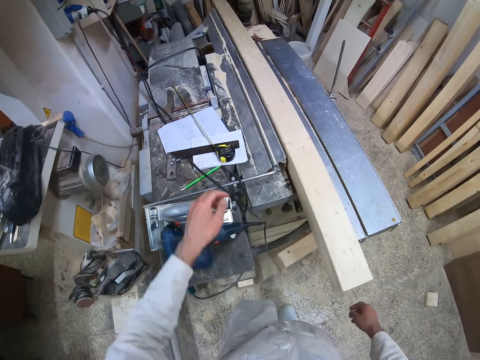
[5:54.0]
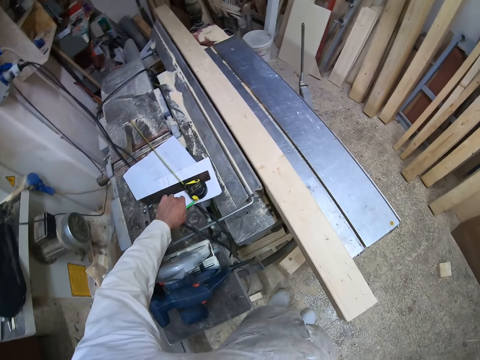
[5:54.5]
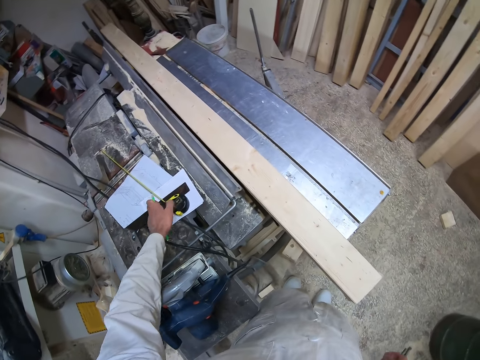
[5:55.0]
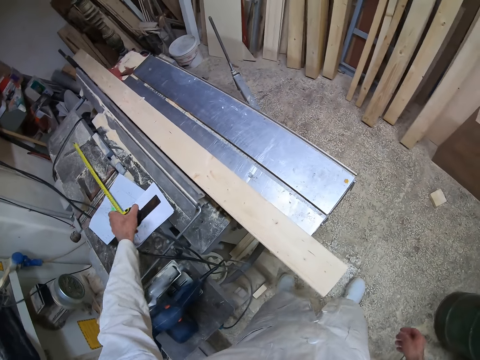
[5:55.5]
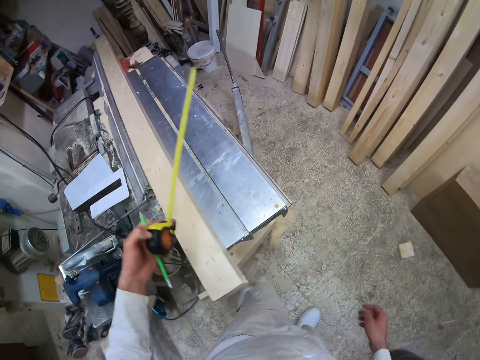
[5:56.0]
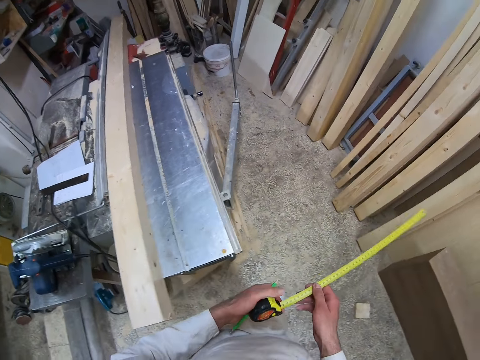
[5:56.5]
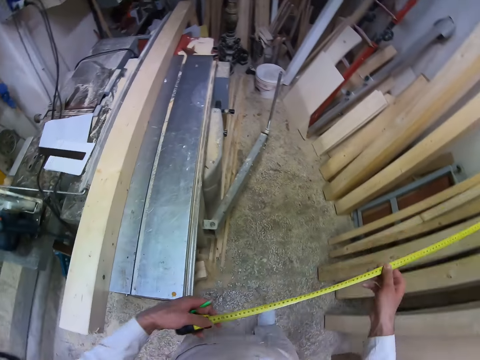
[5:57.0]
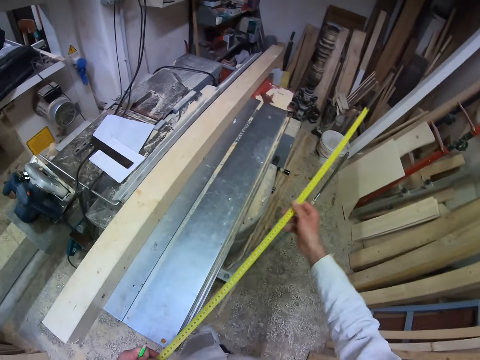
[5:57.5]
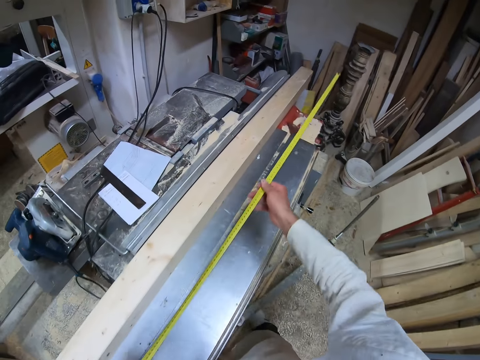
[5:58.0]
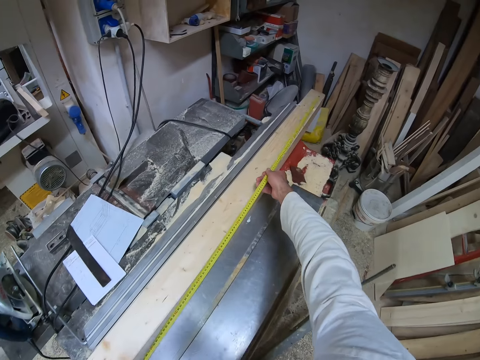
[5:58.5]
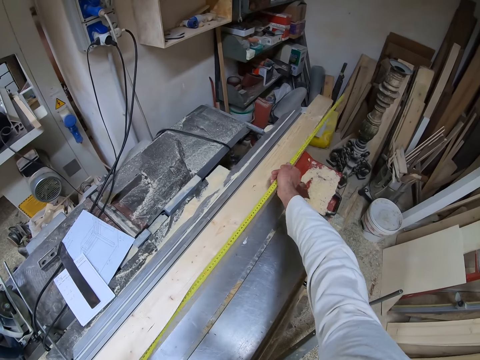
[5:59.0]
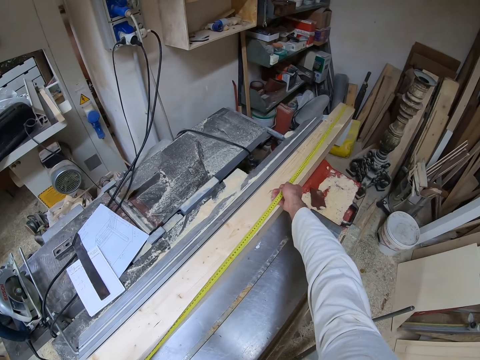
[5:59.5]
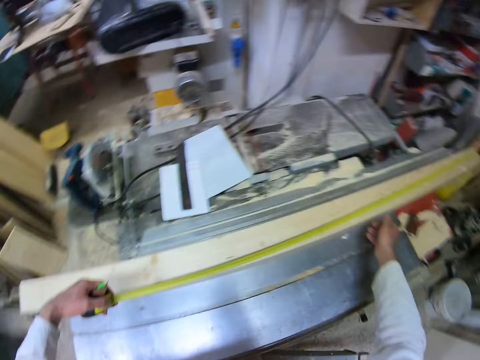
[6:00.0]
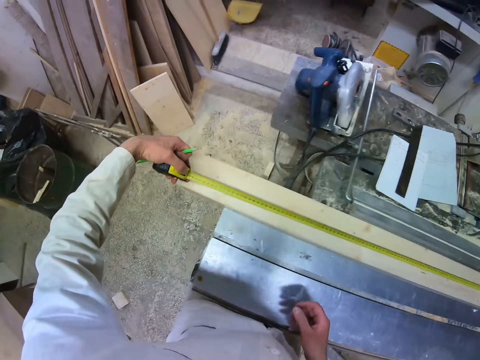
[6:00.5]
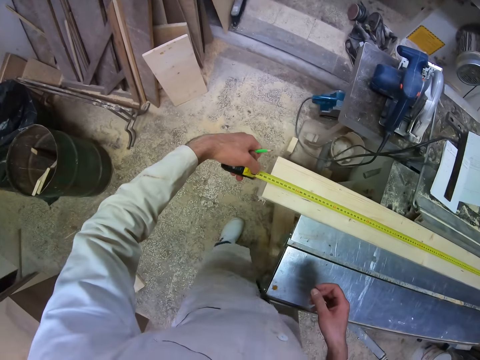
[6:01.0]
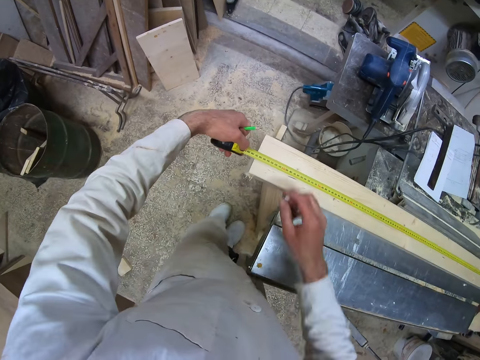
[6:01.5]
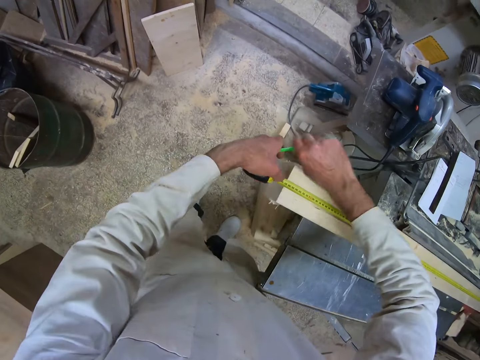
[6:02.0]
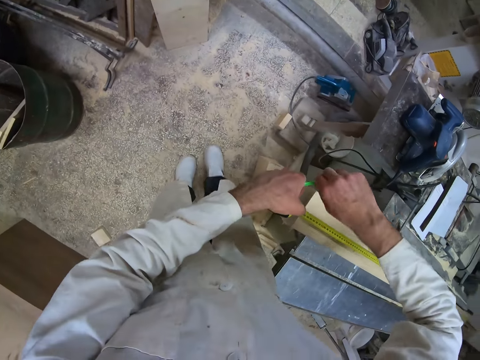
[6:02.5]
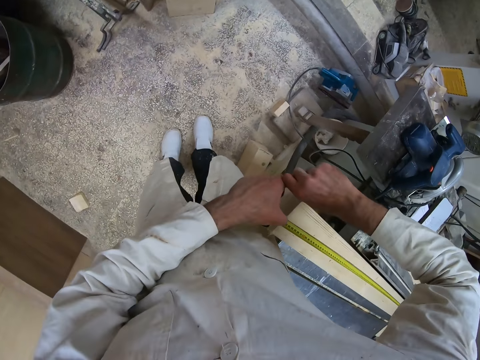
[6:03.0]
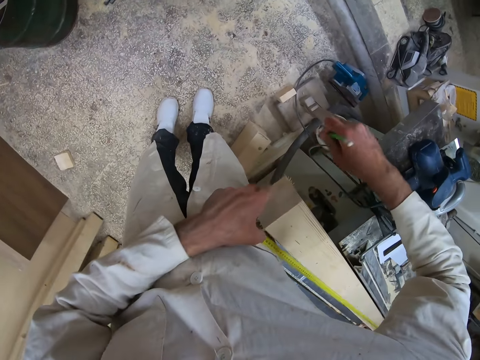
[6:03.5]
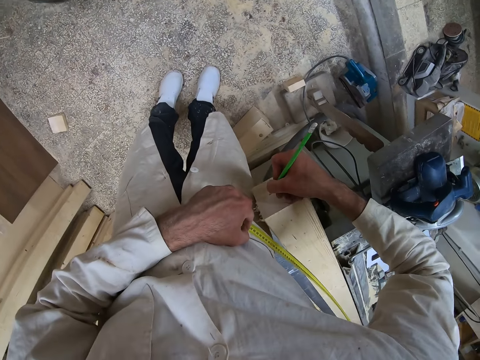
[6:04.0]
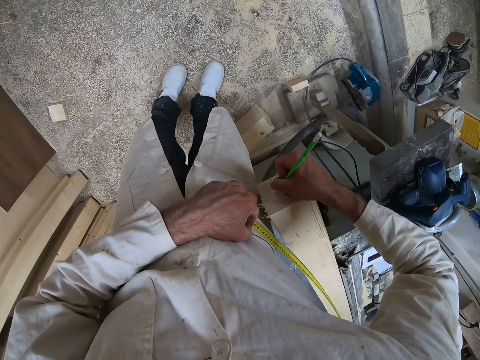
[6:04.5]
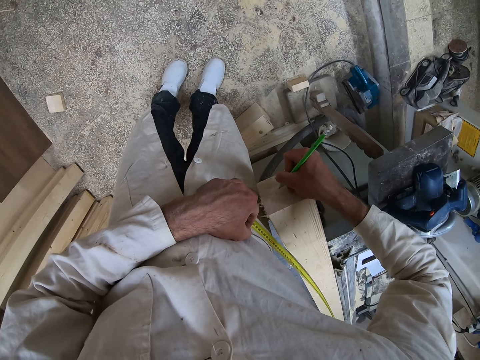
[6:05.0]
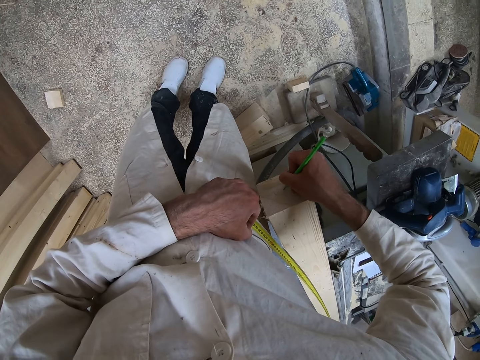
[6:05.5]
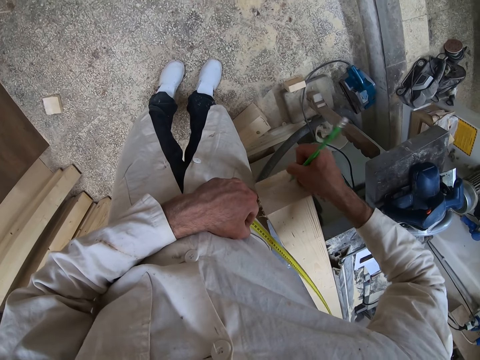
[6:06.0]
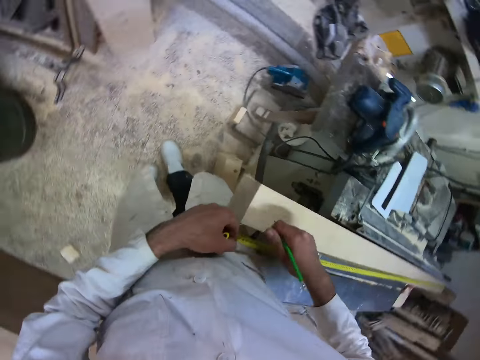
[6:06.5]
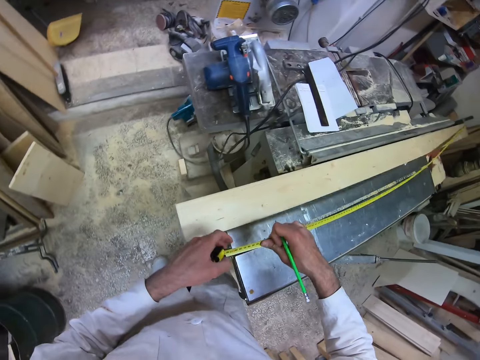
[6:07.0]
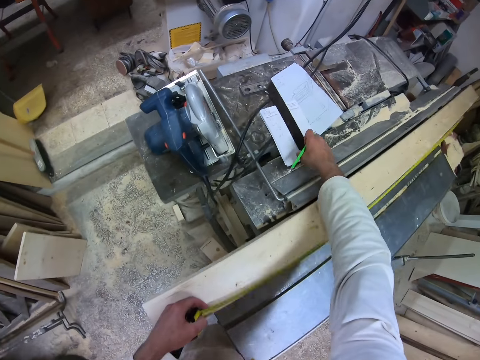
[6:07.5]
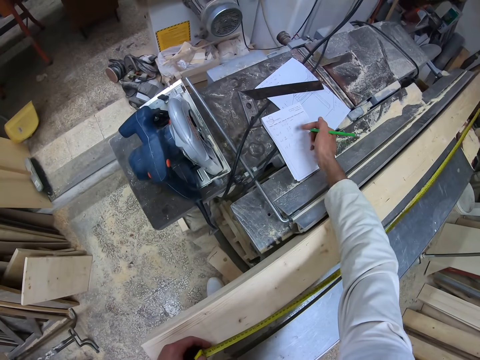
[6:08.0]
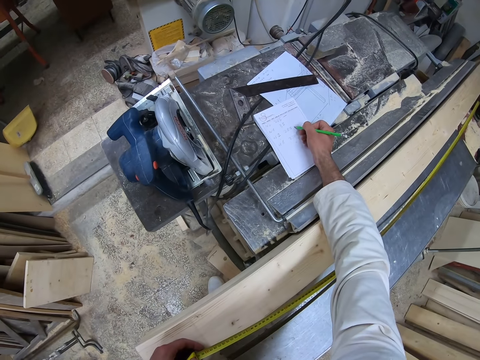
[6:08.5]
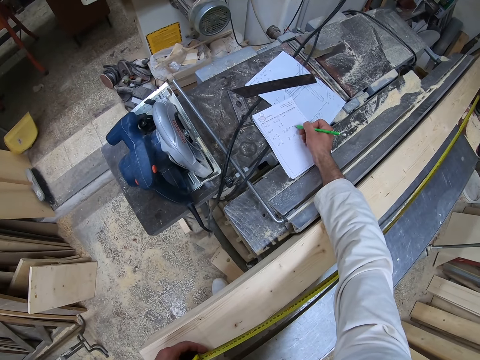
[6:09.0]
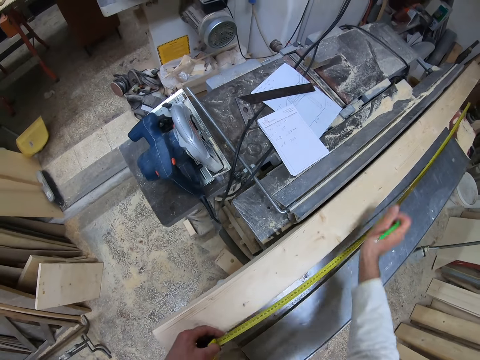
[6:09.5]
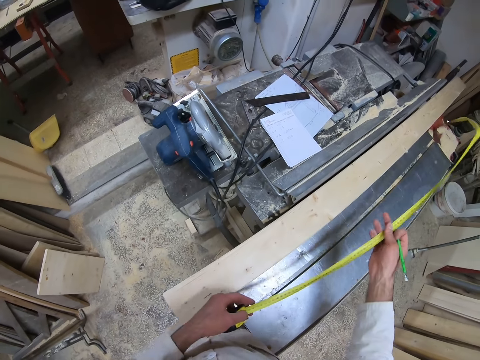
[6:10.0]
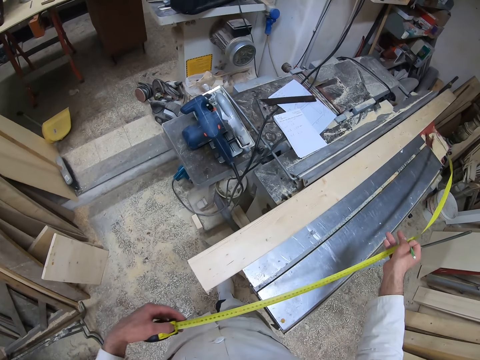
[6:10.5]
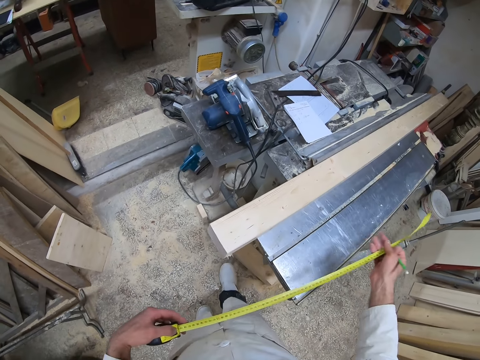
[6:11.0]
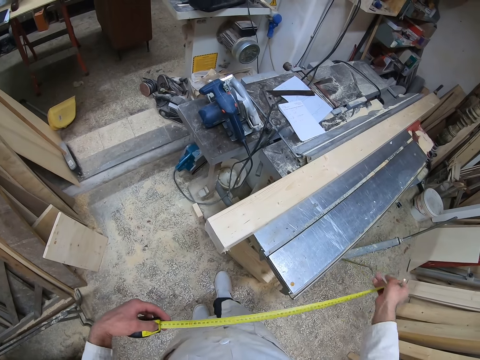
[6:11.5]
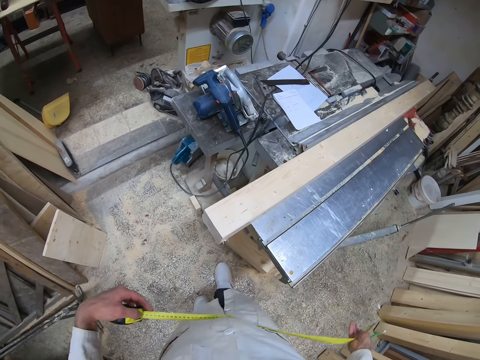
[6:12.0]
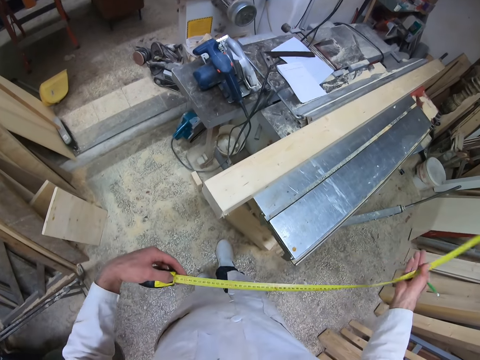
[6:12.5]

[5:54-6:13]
The camera wearer picks a pencil from the workshop table with his left hand. He picks a tape rule from the workshop table with his left hand. He holds the tape rule using both hands. He pulls out the tape rule with his right hand. He walks towards the table. He places the tape rule on the wood. He measures the piece of wood with the tape rule with both hands. He passes the pencil from his left hand to his right hand. He writes on the piece of wood with the pencil in his right hand. He stops writing on the wood. He touches the tape rule with his right hand. He pulls the tape rule from the wood. He moves a try square on the workshop table with his right hand. He writes on a paper on the workshop table with the pencil in his right hand. He stops writing on the paper. He pulls the tape rule. He recoils the tape rule with both hands.

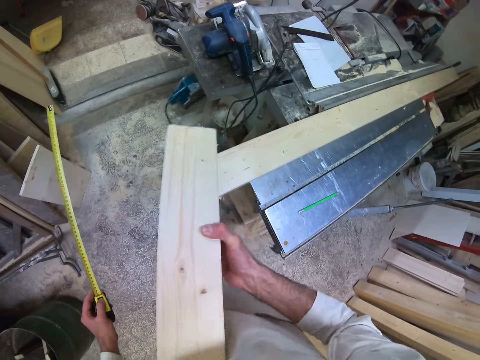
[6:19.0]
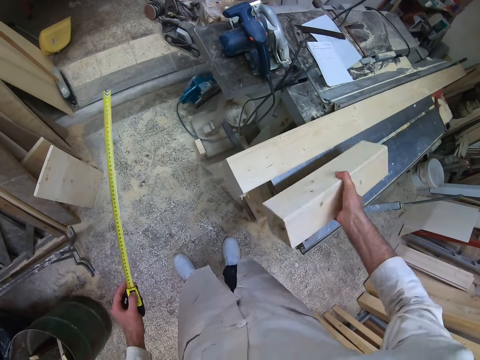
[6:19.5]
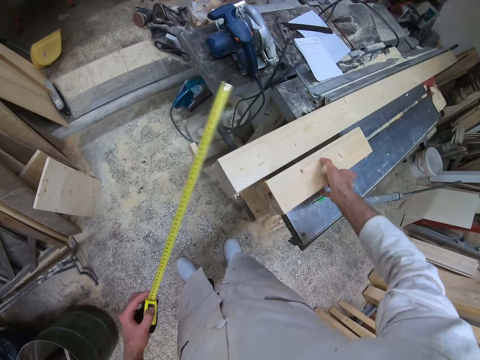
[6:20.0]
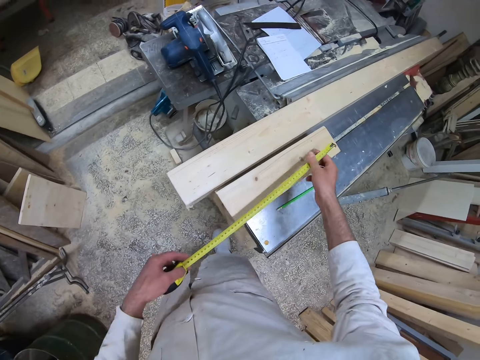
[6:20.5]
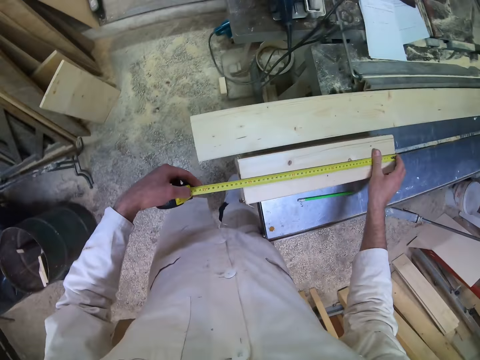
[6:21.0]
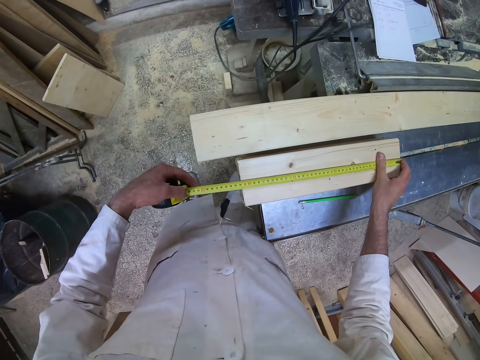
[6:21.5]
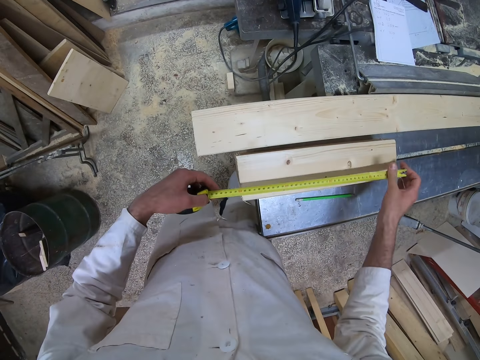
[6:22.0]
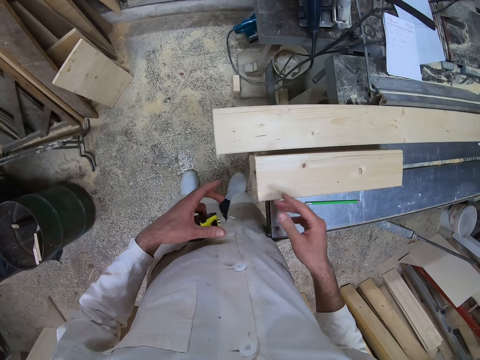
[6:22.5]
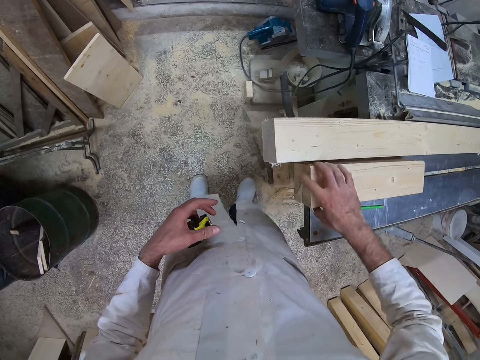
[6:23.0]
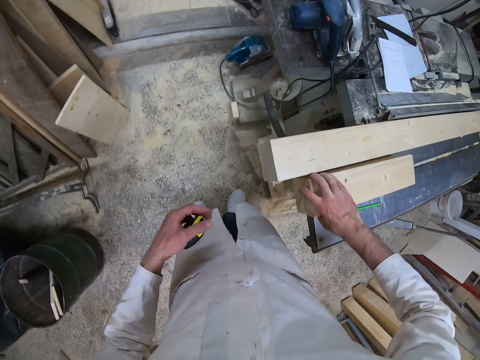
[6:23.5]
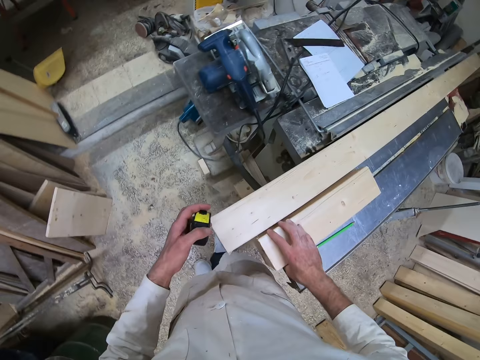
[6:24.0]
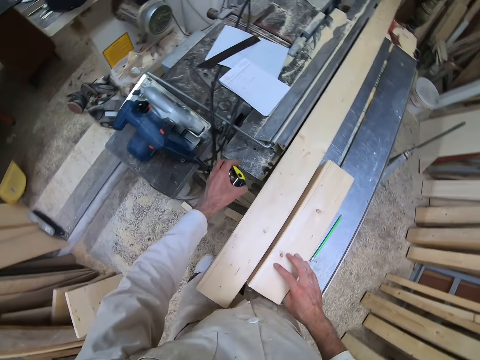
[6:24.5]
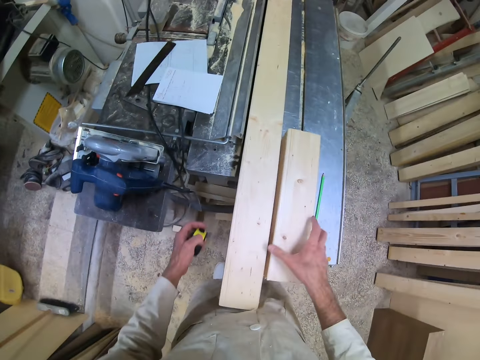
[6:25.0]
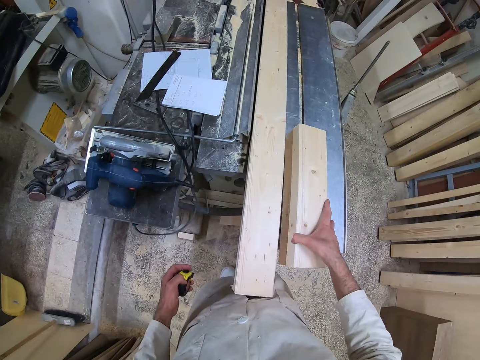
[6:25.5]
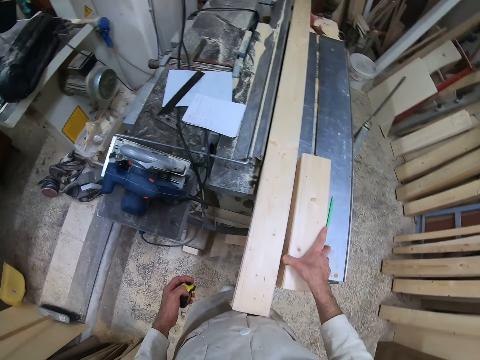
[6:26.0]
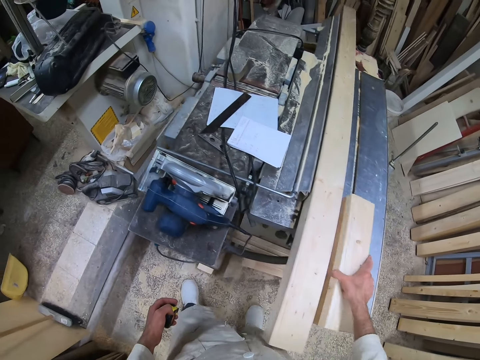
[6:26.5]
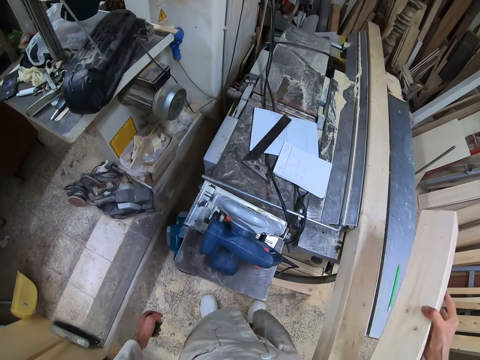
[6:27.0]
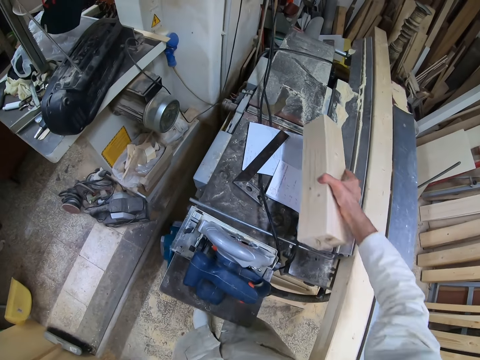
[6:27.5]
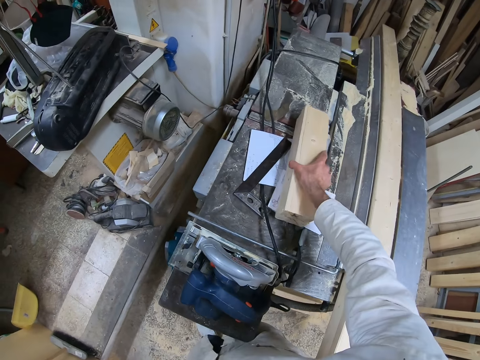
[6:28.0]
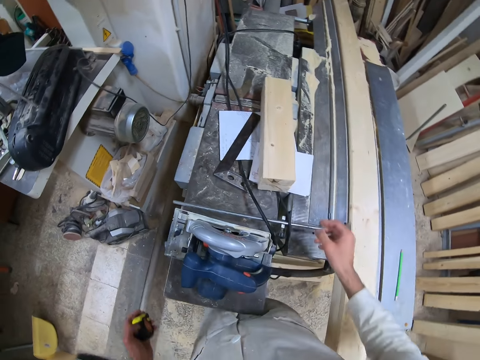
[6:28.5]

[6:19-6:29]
The camera wearer places the piece of wood in his right hand on the workshop table. He measures the piece of wood with the tape rule with both hands. He retracts the tape rule with his right hand. He touches the piece of wood on the workshop table with his right hand. He picks the piece of wood from the workshop table with his right hand. He places the piece of wood on the paper on the workshop table with his right hand.
